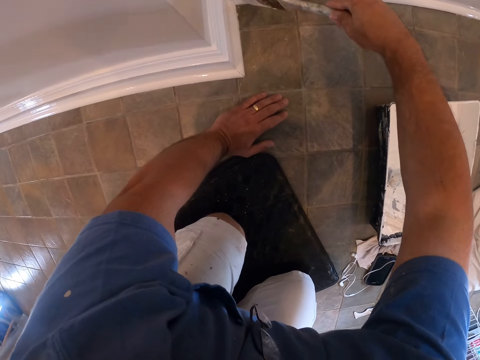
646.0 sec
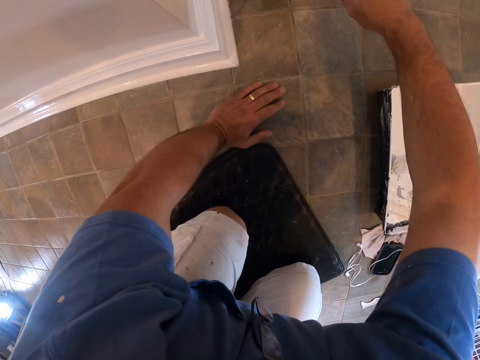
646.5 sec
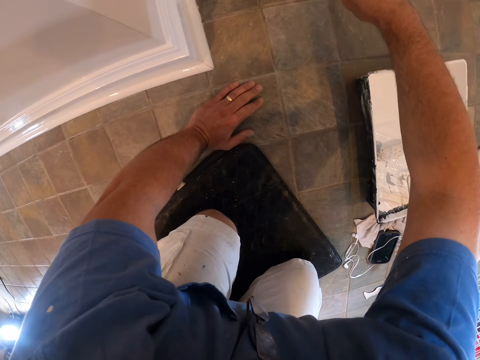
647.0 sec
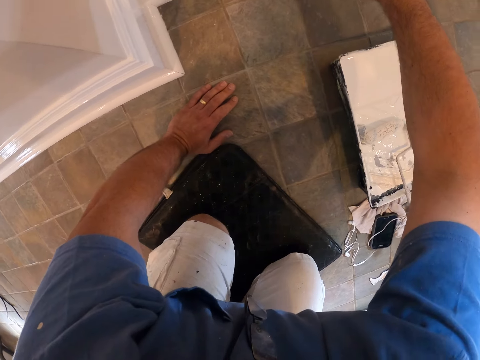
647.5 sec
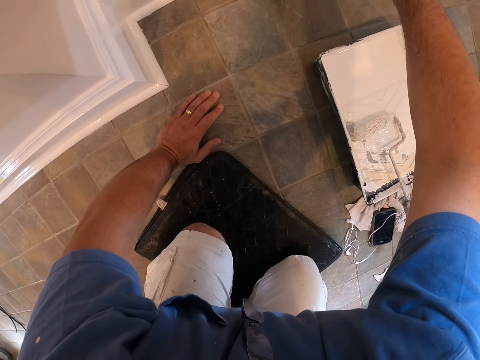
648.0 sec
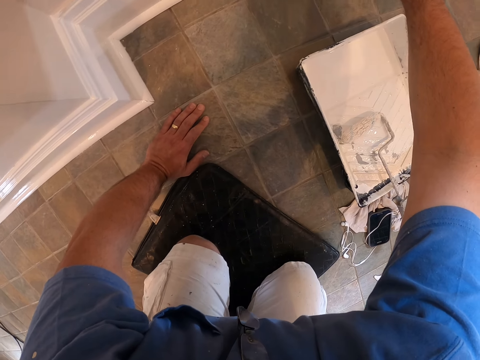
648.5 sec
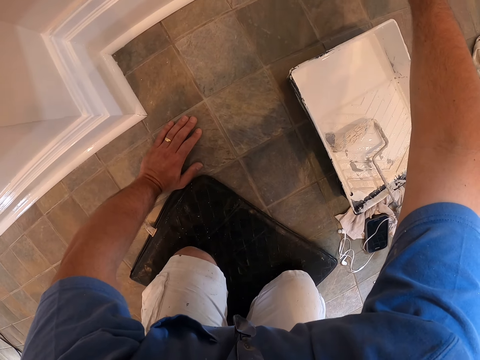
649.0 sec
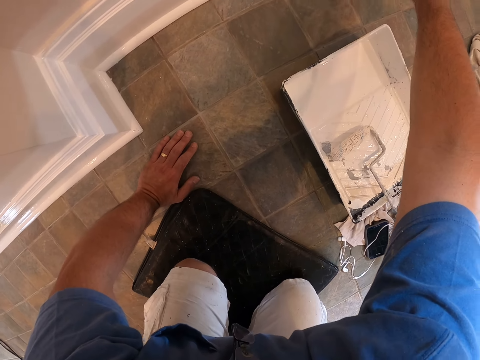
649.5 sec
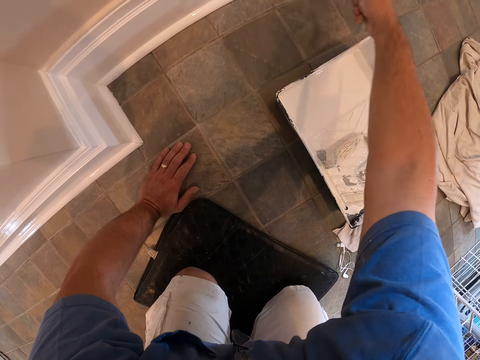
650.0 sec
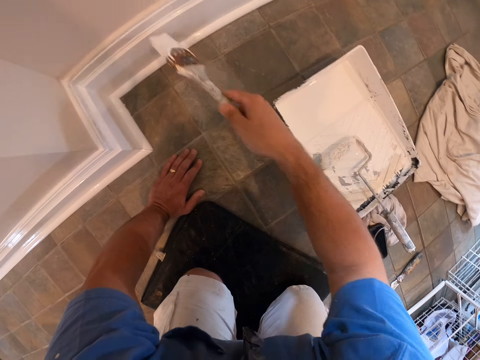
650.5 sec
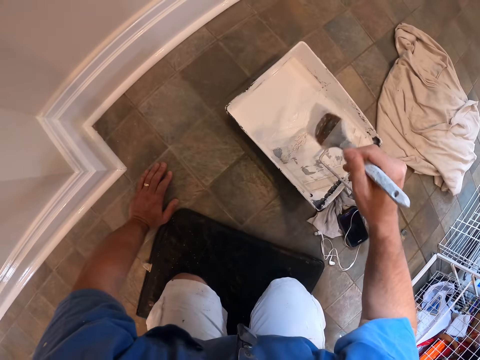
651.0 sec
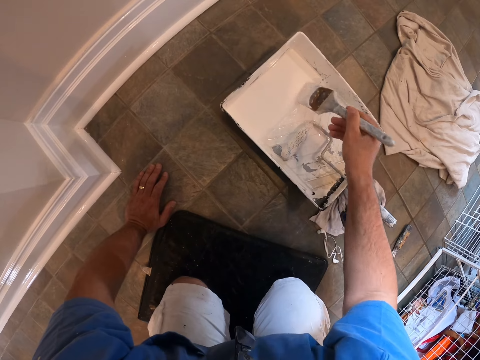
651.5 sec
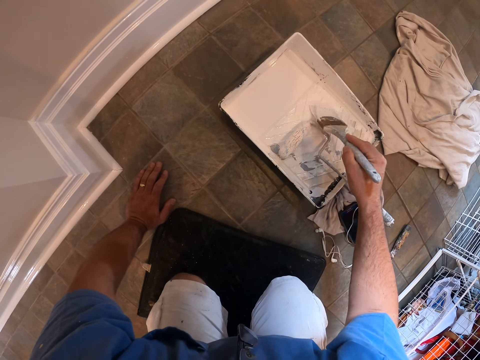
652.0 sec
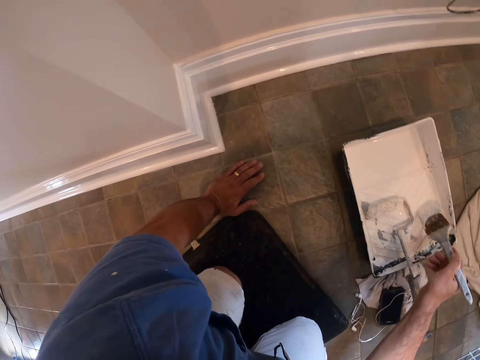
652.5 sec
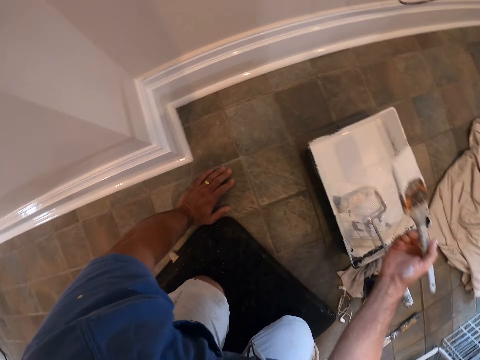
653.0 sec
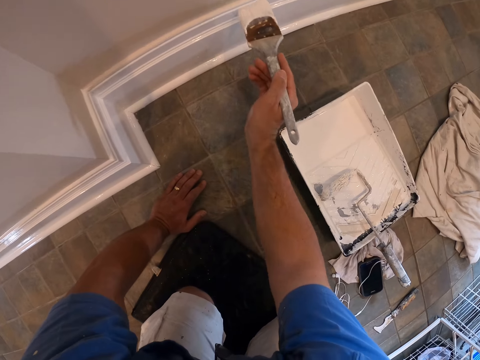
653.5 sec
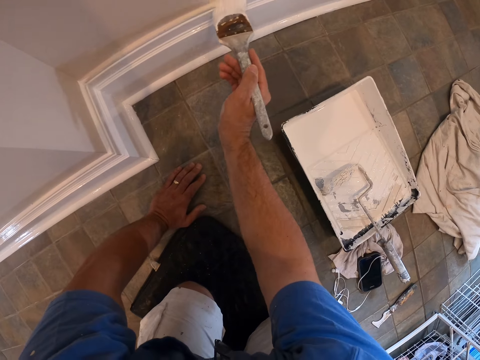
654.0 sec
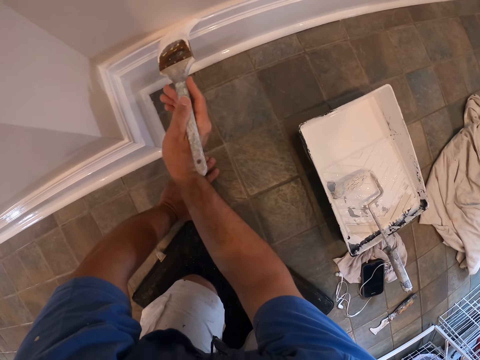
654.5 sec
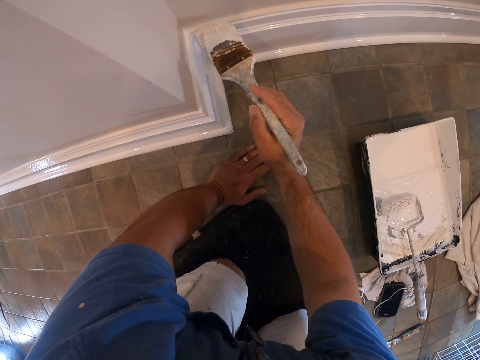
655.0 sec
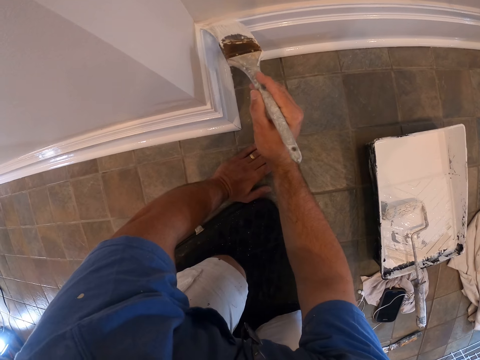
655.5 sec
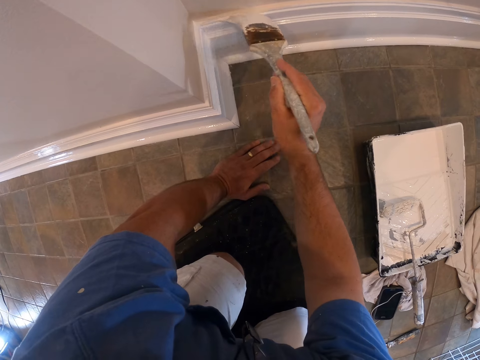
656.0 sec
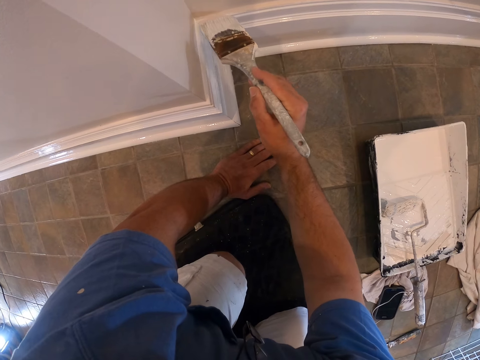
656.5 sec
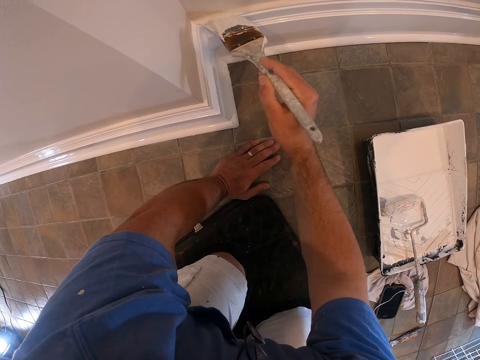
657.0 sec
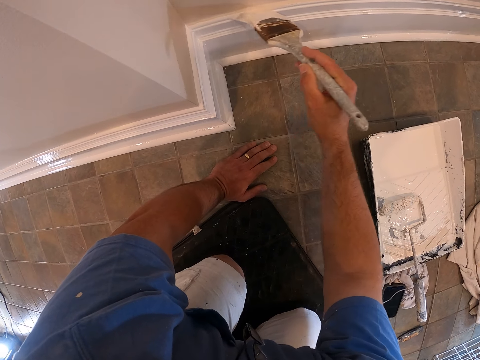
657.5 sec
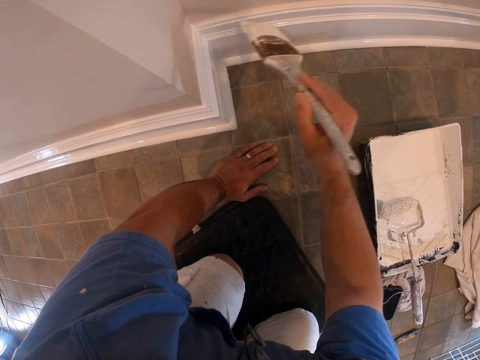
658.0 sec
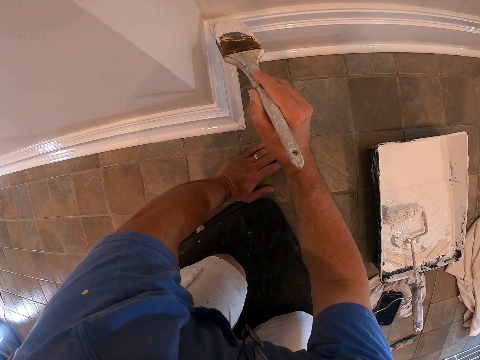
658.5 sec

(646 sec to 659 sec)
The camera wearer scoops paint with the paint brush in the paint container. They paint the wall skirt with the paint brush.

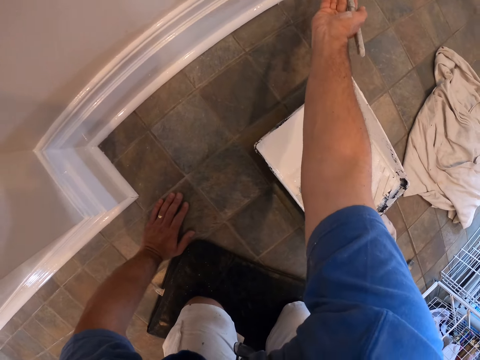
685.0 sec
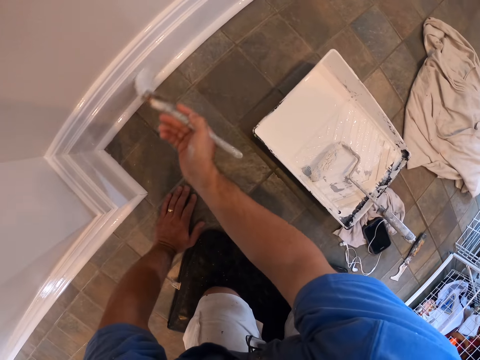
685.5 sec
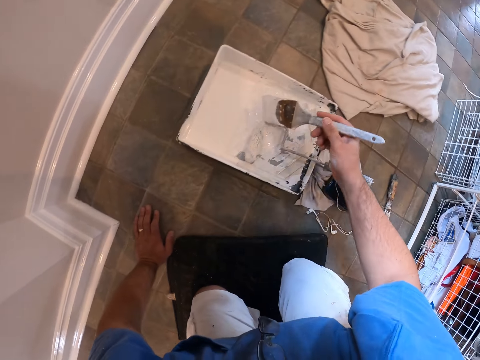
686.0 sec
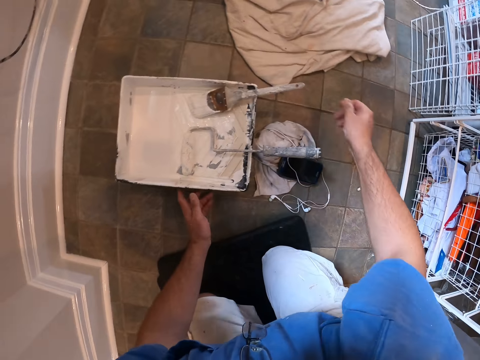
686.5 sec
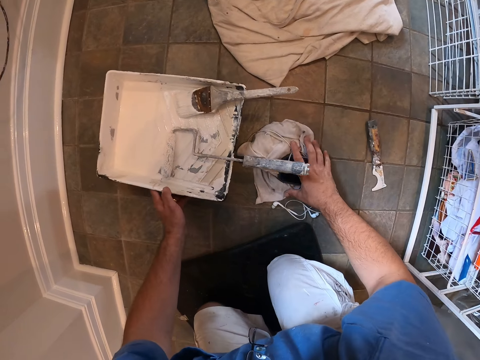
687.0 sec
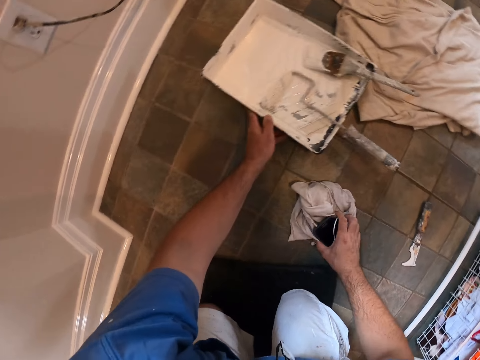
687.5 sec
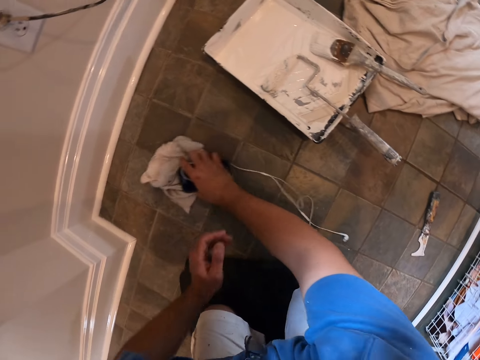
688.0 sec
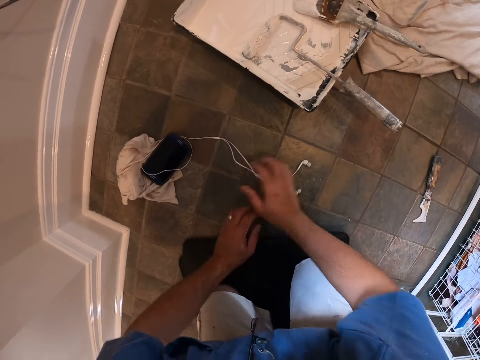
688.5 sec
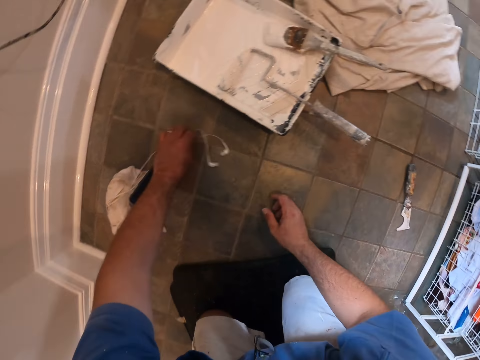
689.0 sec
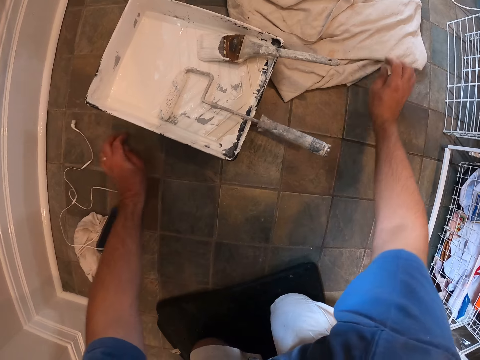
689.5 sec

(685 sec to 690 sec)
The camera wearer drops the paint brush in the paint container. He adjusts the paint container with his left hand. He adjusts a cloth, phone and an earphone with his right hand. He pushes the tray of paint forward. He pushes the phone and the cloth aside. He adjusts the earpiece with his left hand.

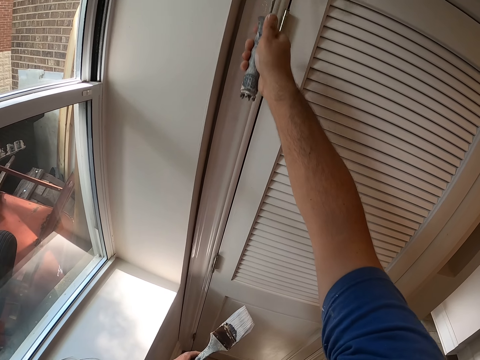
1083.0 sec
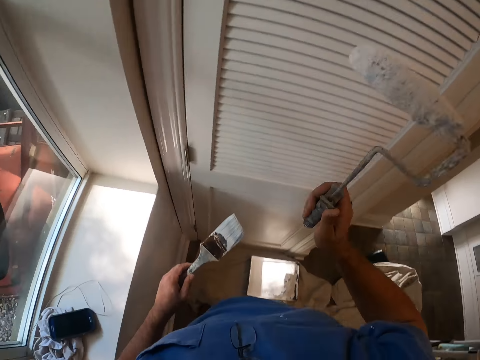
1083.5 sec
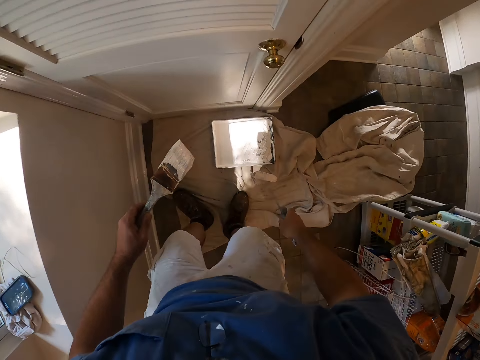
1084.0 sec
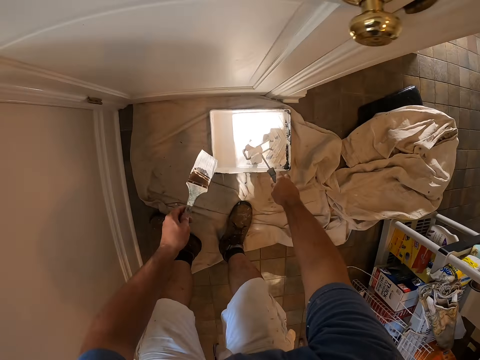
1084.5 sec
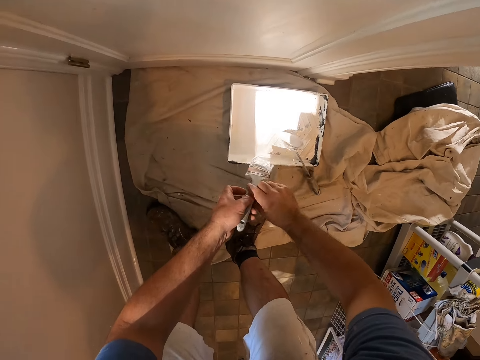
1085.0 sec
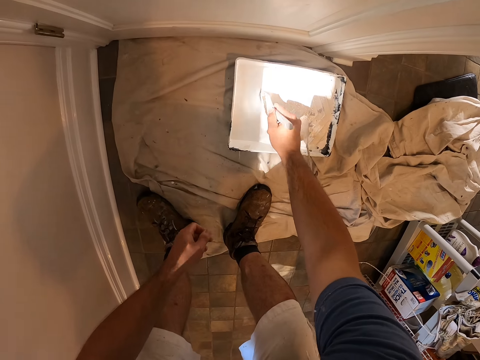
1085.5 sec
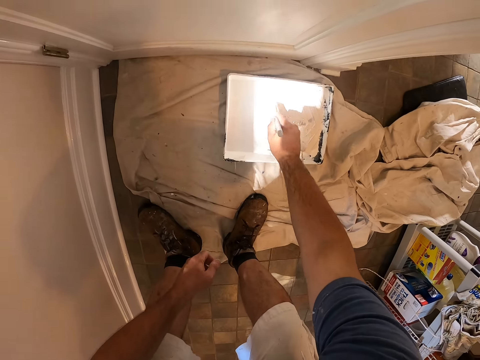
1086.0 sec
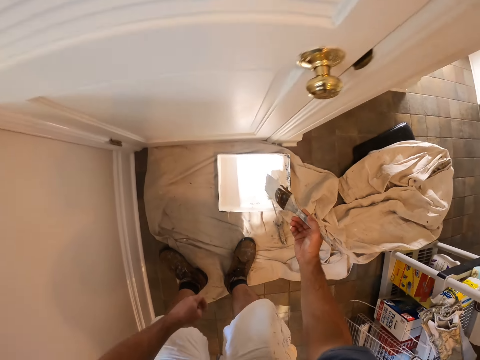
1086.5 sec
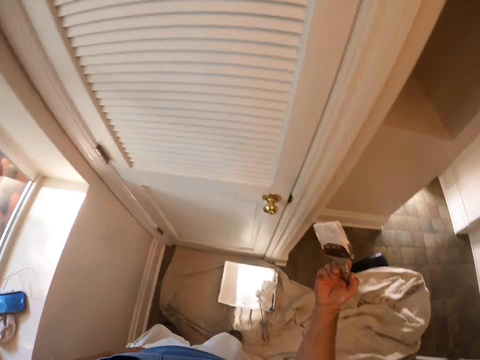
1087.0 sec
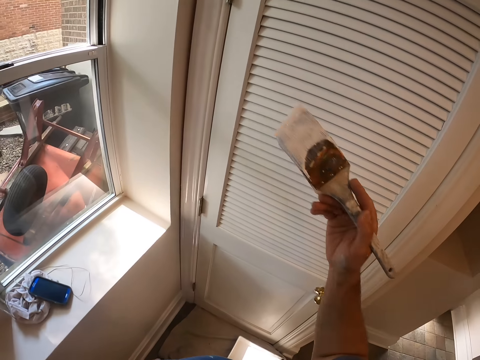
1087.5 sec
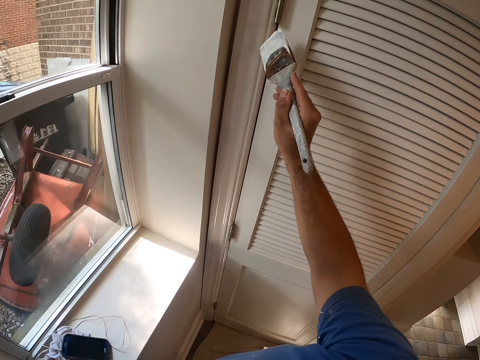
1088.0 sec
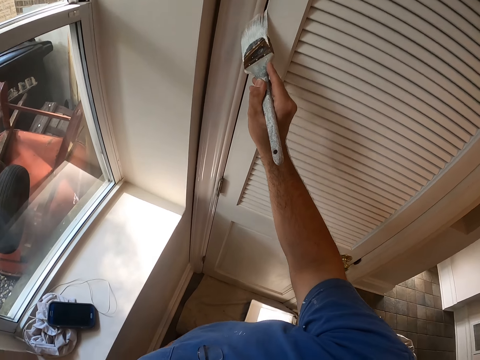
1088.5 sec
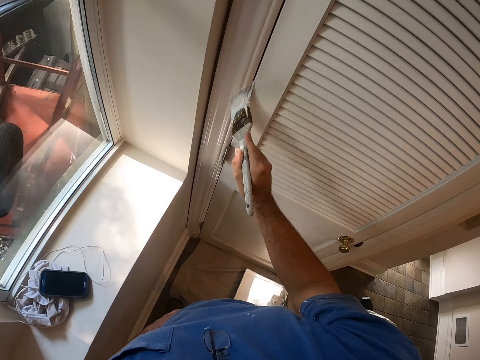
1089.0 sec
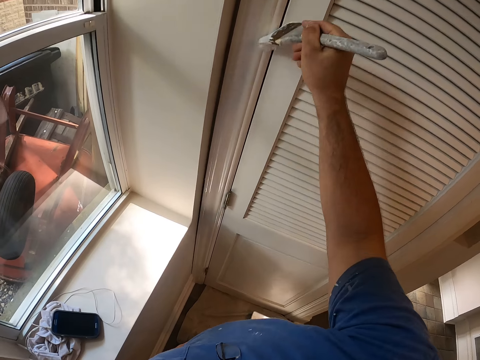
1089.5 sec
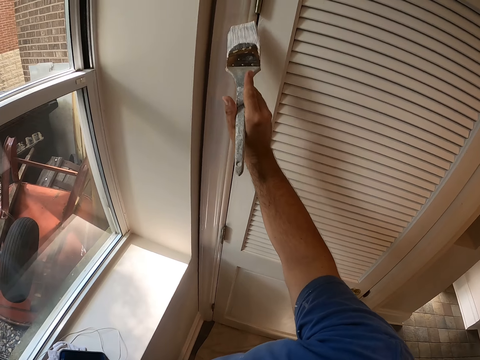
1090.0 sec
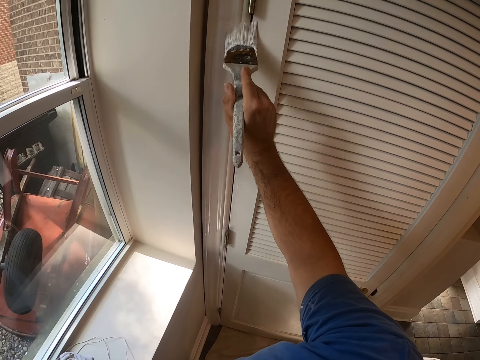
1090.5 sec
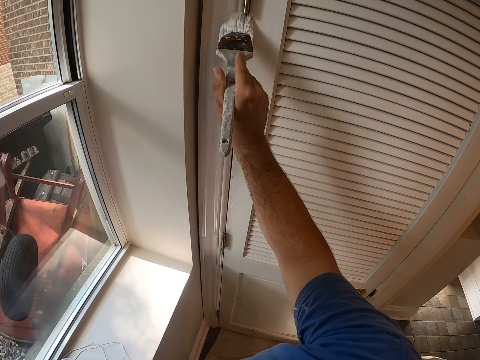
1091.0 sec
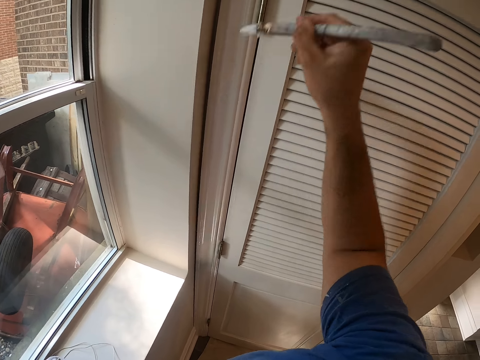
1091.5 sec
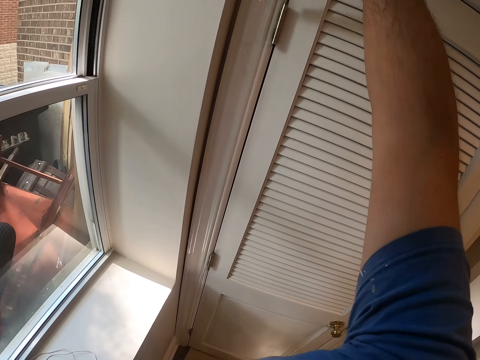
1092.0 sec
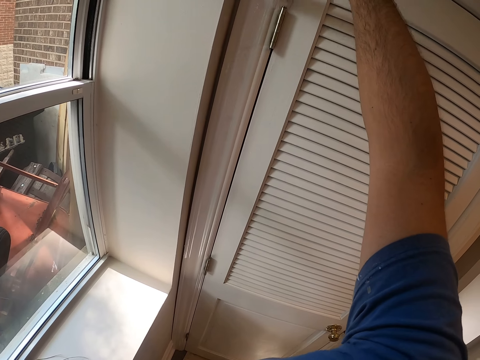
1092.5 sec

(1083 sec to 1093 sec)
The camera wearer bends to a paint container. He drops the paint roller in the paint container. He passes the paint brush from his left hand to his right hand. He scoops paint from the paint container with the paint brush. He stands up from the paint. He paints a corner of the door frame with the paint brush.
